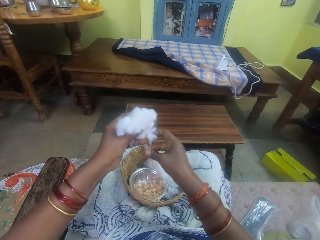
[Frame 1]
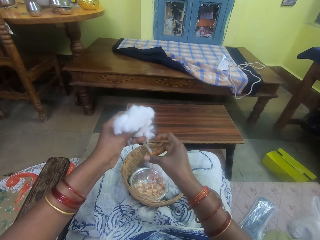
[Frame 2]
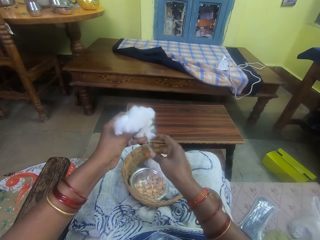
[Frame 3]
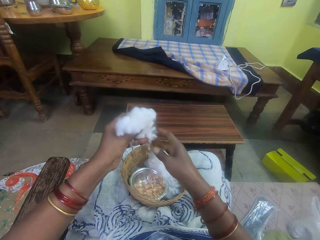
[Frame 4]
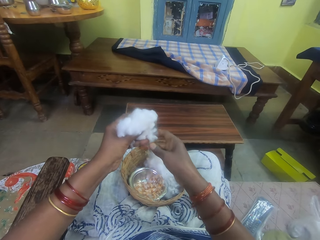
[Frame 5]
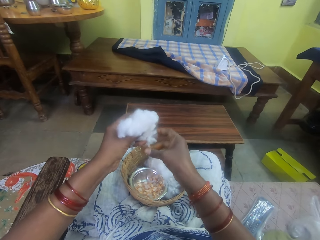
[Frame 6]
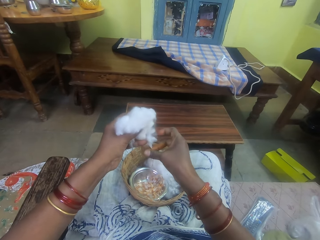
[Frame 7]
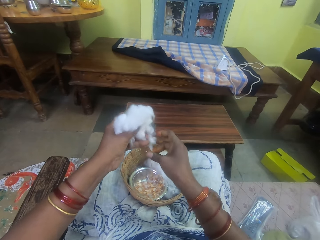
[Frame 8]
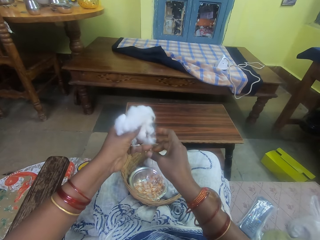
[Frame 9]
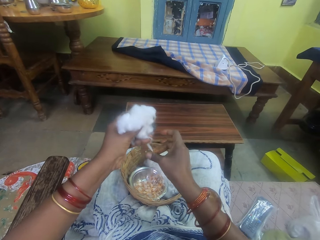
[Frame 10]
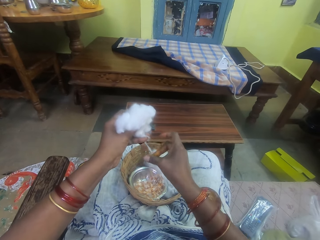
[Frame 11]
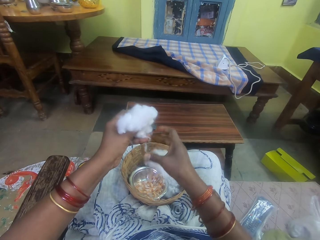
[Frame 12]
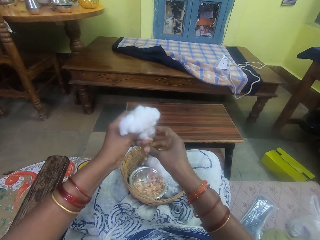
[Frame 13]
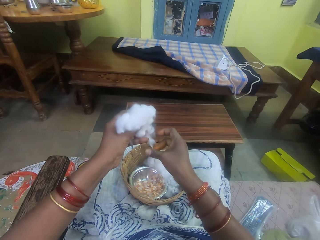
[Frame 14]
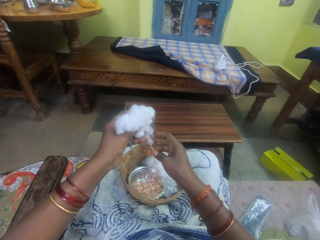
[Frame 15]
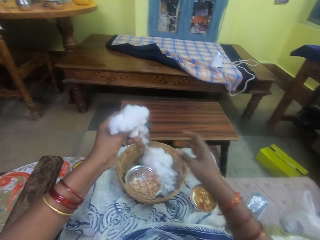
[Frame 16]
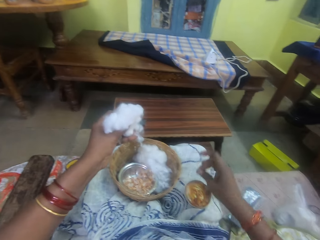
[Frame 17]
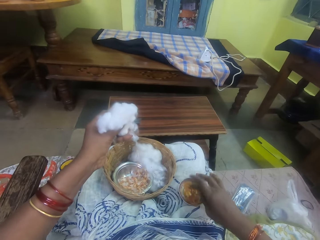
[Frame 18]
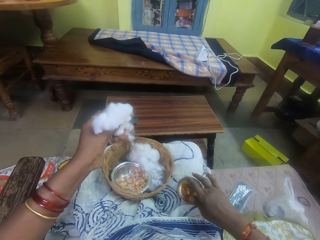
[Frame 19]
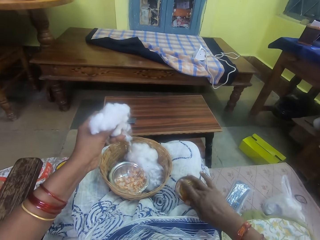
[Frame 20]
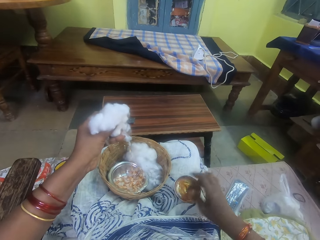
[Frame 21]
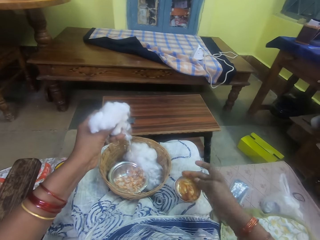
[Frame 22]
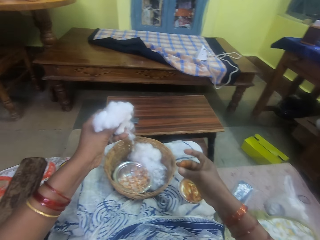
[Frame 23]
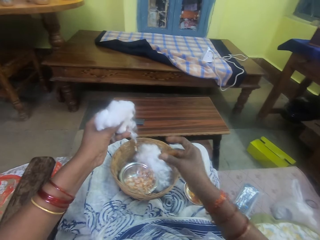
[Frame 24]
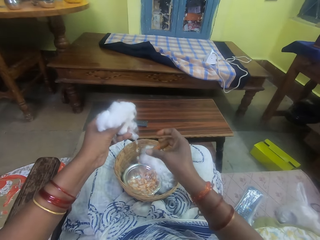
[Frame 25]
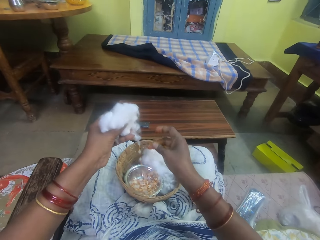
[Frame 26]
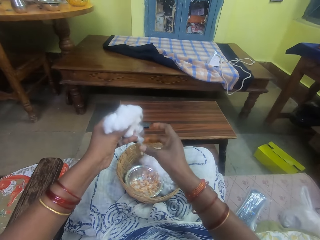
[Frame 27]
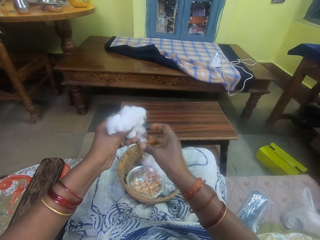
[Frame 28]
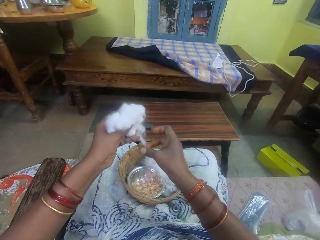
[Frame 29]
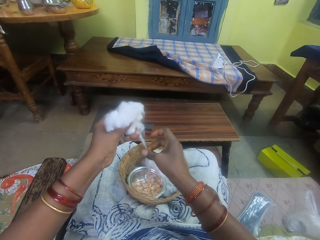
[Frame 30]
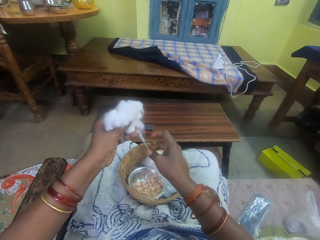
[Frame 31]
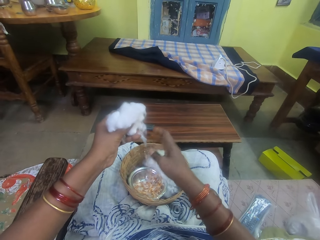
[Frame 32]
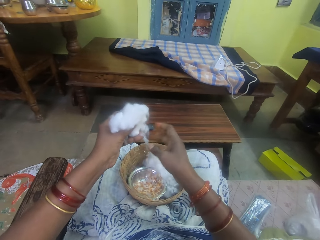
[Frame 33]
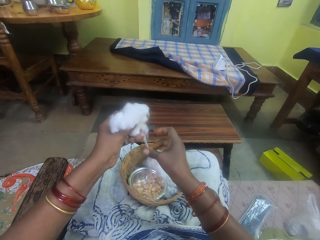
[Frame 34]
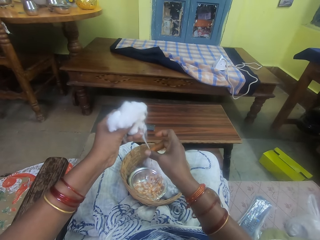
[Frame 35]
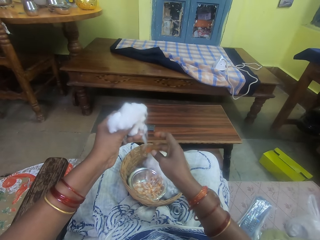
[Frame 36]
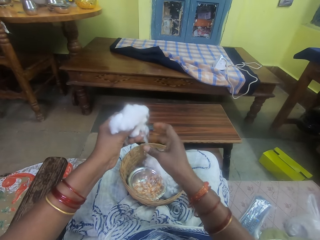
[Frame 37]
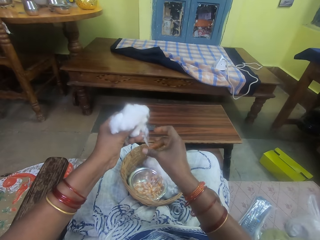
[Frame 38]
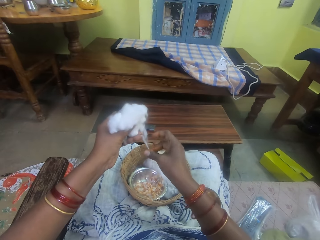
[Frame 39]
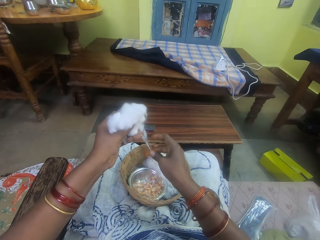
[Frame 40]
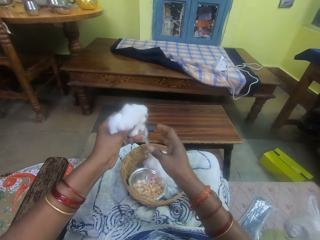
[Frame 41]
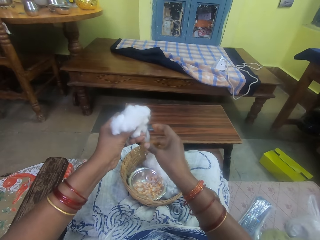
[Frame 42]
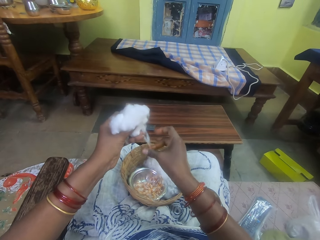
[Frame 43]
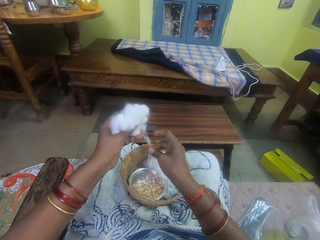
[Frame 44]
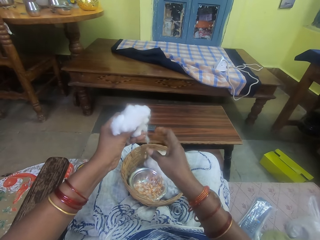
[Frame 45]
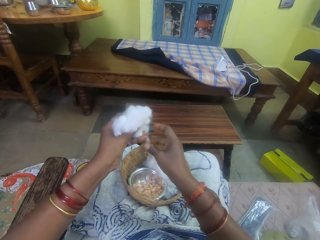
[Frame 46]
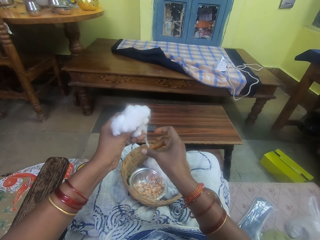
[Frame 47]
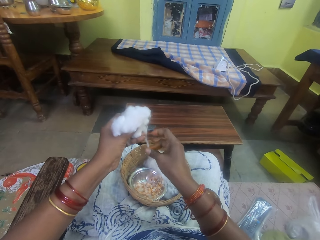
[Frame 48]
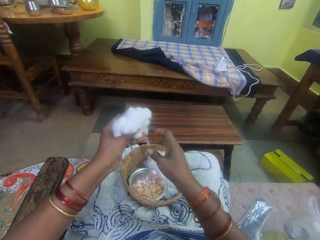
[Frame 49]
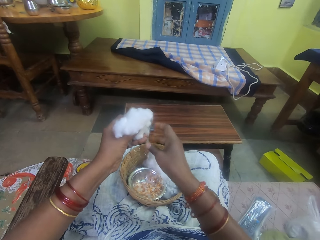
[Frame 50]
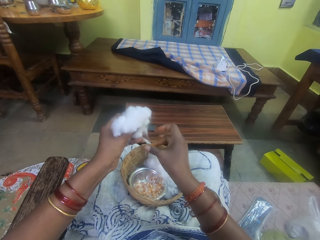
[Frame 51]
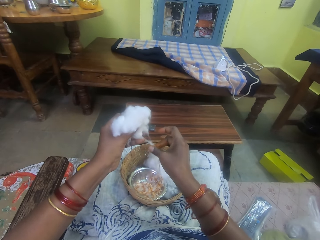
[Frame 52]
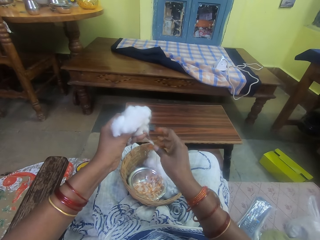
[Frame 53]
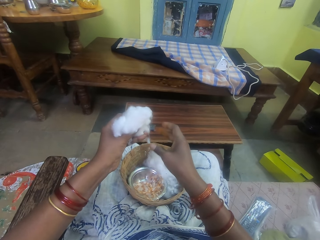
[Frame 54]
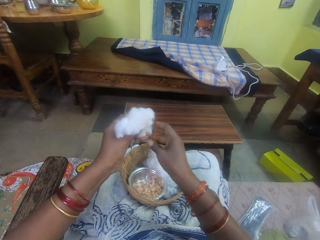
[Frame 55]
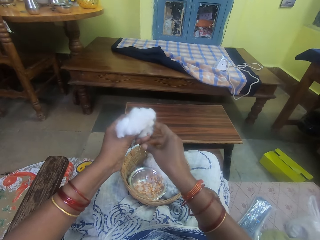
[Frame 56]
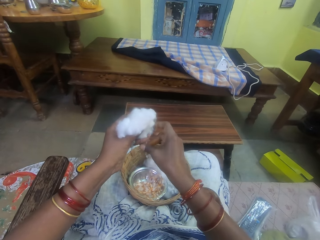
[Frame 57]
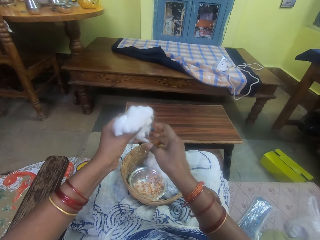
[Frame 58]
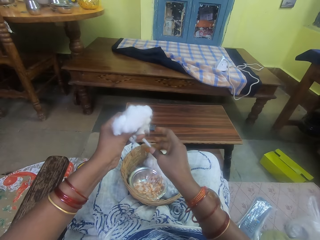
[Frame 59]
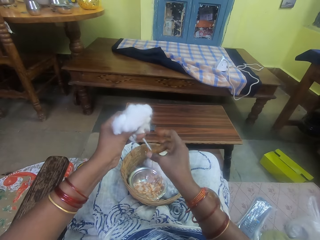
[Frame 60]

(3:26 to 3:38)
The camera wearer pulls her hand off the cotton string. She picks adhesive from the bowl. She touches the ointment with her right hand. She lifts her hand off the glue. She rubs her fingers. She rolls the cotton string with adhesive. She rubs the ointment on the ball of cotton wool in her left hand.

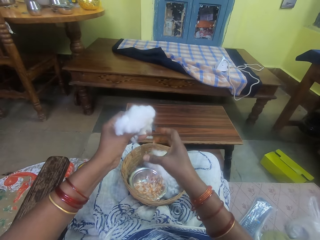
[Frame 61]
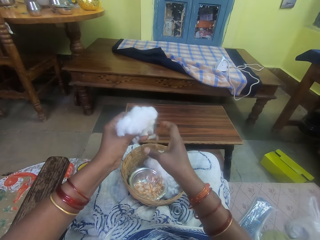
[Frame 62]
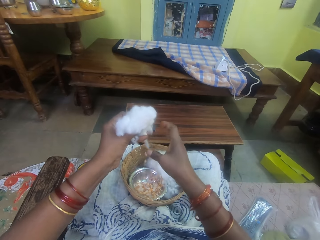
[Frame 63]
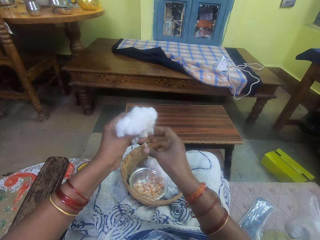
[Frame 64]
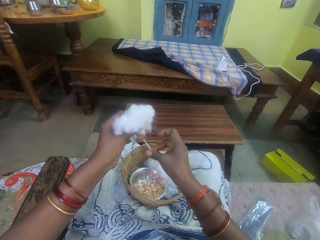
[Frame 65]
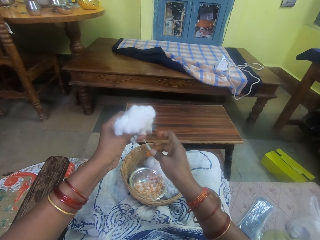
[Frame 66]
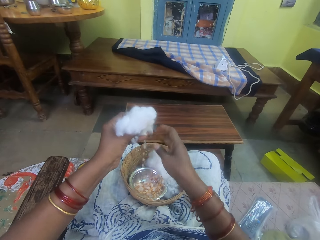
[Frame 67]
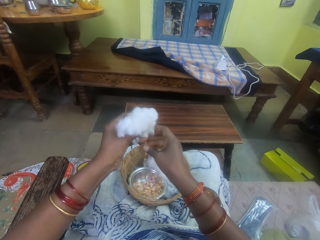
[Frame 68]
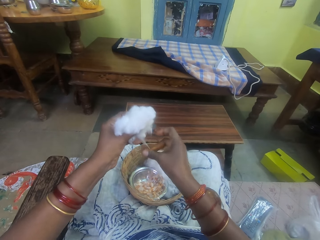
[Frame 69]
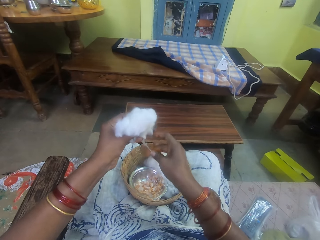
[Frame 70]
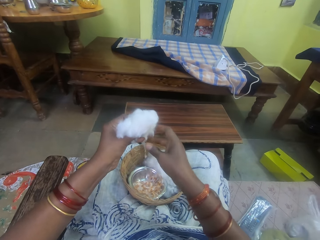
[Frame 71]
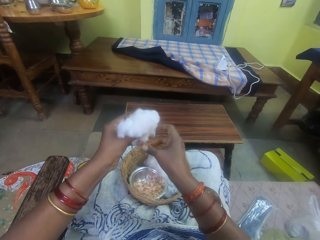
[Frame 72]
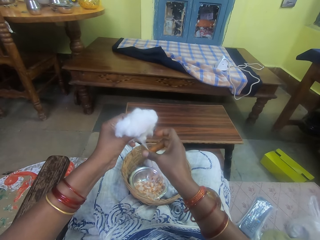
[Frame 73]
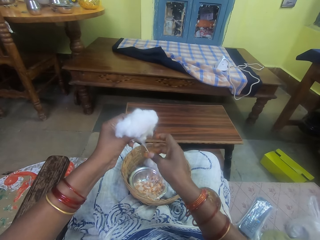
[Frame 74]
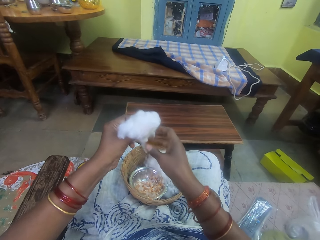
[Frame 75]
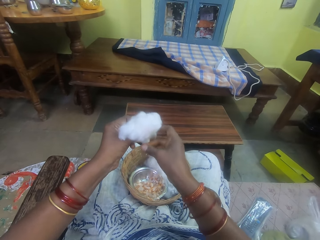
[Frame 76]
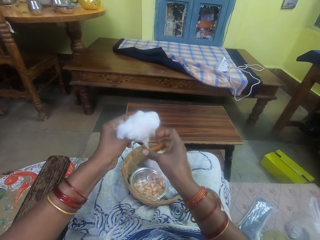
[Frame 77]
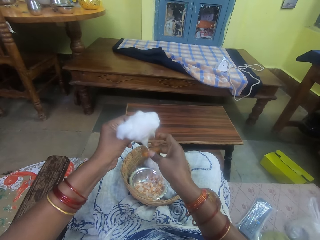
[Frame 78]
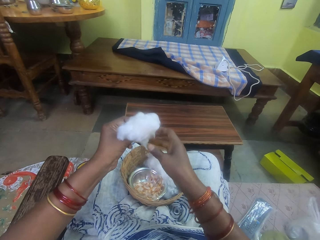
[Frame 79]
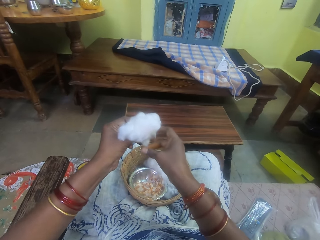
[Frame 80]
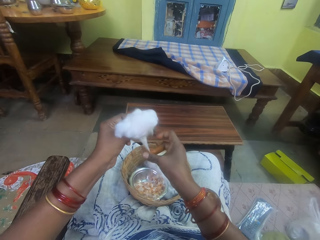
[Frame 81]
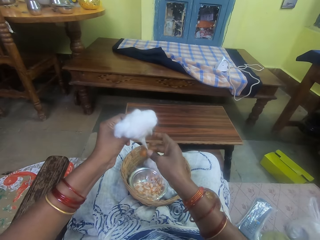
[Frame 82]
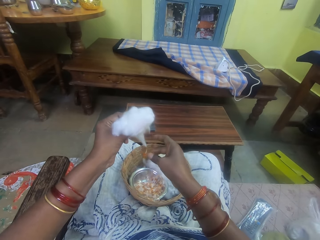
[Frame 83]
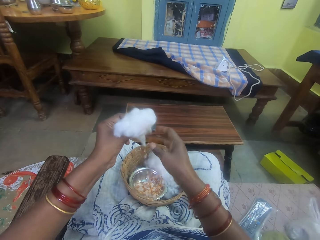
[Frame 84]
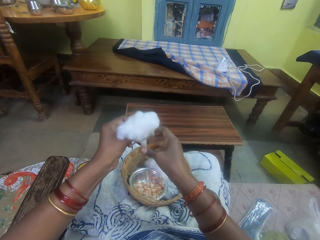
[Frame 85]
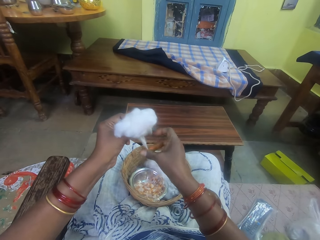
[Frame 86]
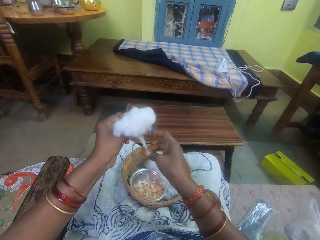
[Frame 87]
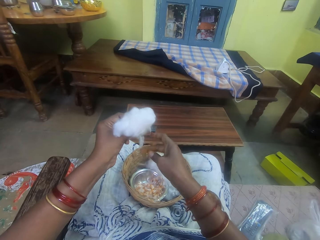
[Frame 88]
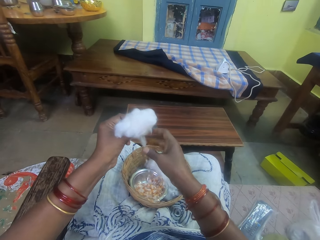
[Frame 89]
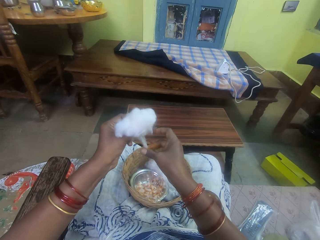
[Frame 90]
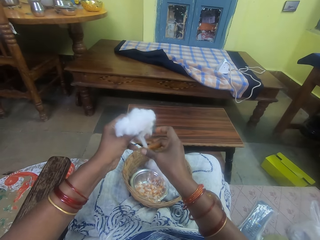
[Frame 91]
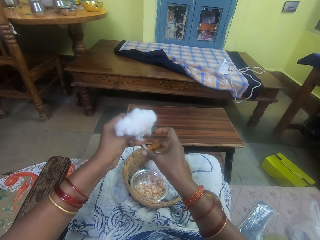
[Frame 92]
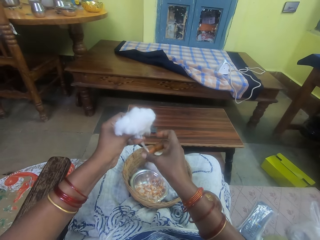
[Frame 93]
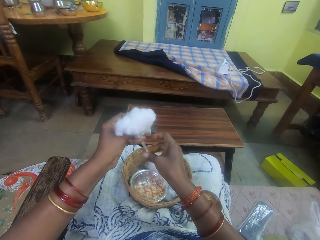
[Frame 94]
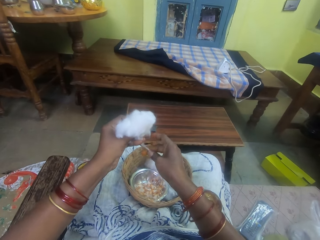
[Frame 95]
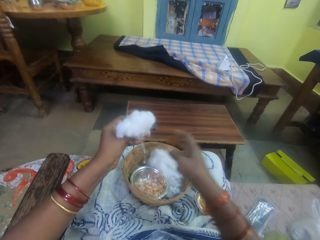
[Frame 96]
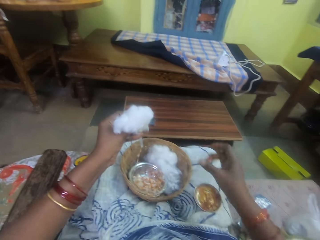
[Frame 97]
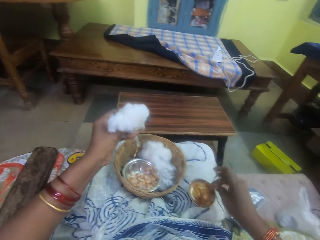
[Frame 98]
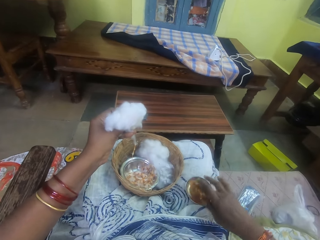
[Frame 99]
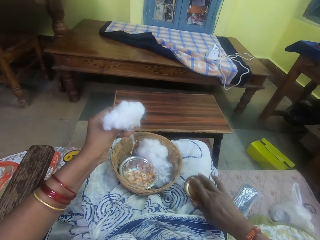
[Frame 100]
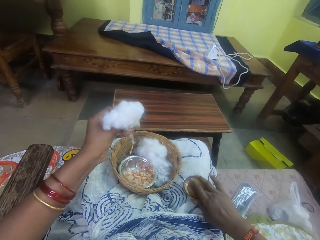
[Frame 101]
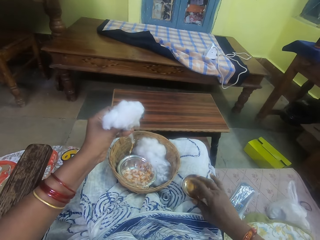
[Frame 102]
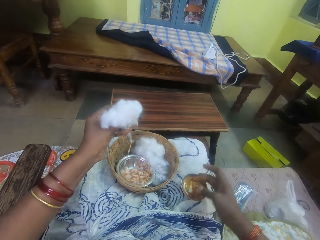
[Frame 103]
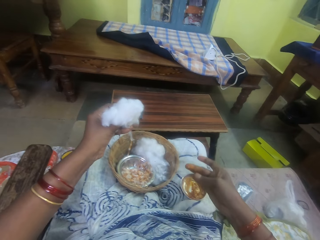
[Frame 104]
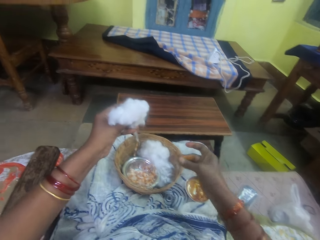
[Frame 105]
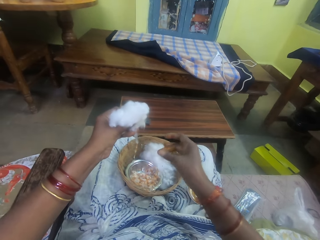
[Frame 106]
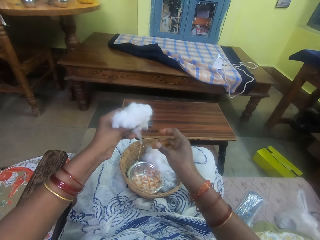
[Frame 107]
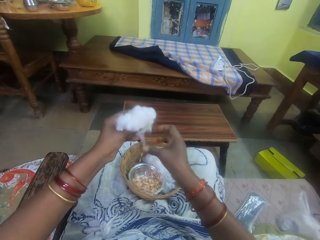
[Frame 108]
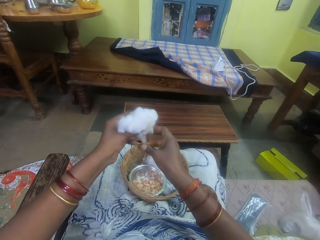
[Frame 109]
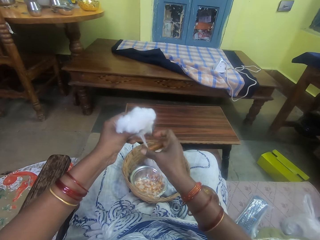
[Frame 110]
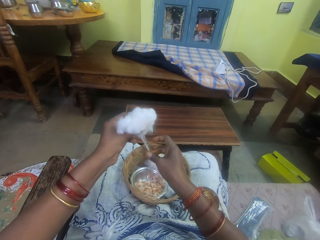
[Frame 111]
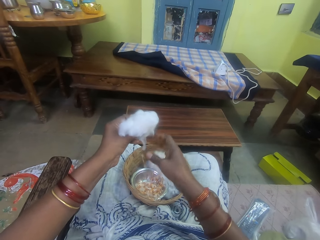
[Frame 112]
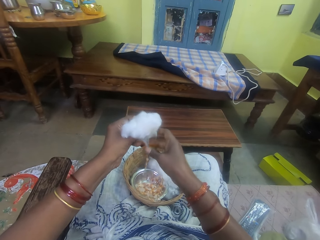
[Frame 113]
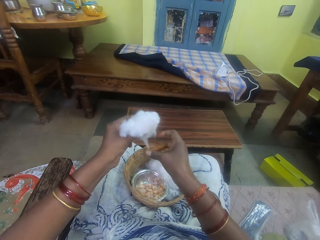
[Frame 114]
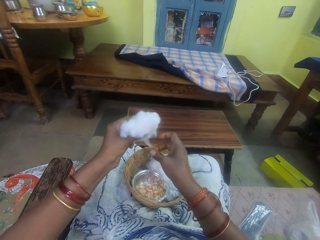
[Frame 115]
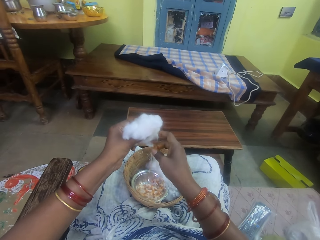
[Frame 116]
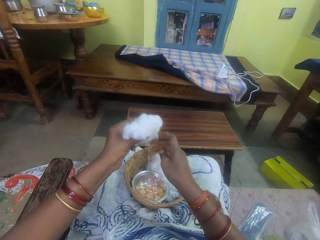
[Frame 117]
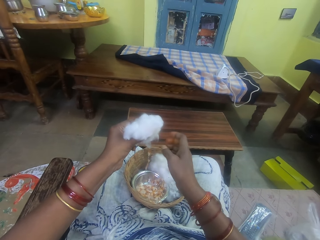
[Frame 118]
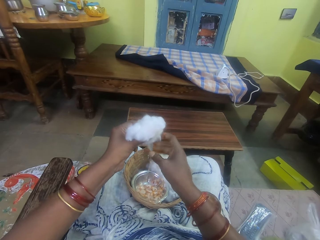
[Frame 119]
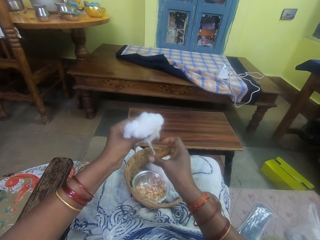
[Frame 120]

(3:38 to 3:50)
The camera wearer pulls the cotton and pulls her hand off the cotton string. She picks adhesive from the bowl. She touches the ointment with her right hand. She lifts her hand off the glue. She rubs her fingers. She rolls the cotton string with adhesive. She rubs the ointment on the ball of cotton wool in her left hand.
